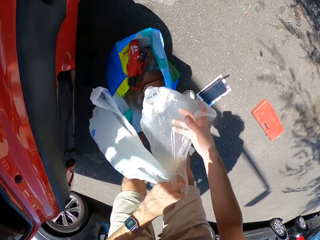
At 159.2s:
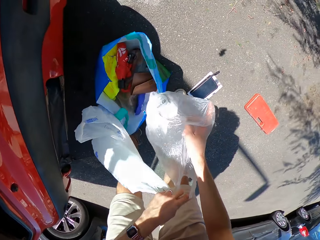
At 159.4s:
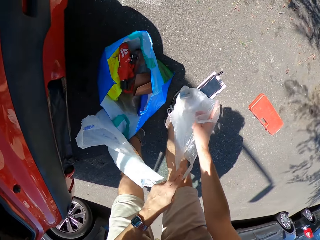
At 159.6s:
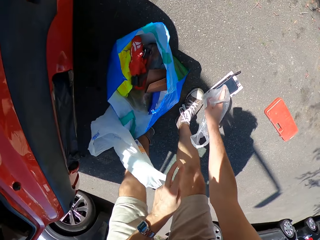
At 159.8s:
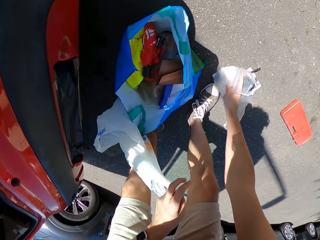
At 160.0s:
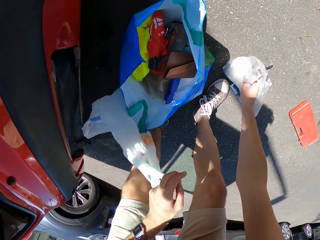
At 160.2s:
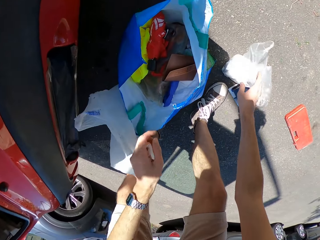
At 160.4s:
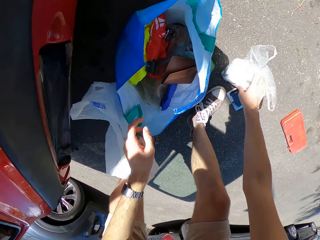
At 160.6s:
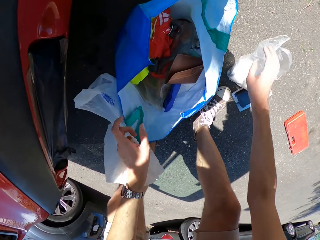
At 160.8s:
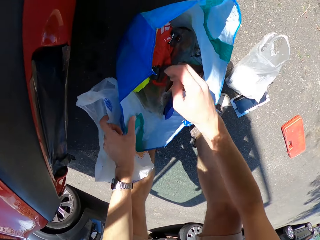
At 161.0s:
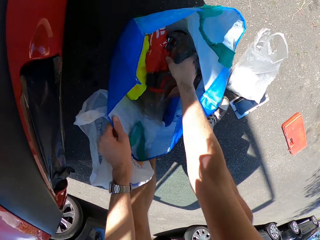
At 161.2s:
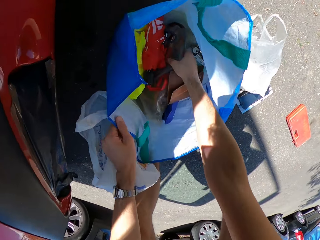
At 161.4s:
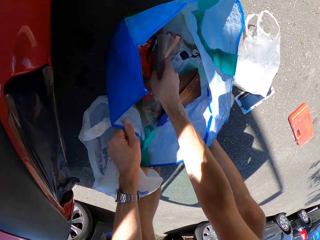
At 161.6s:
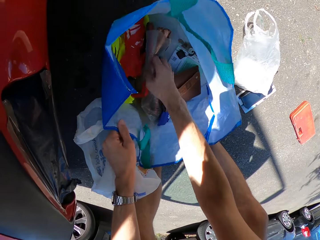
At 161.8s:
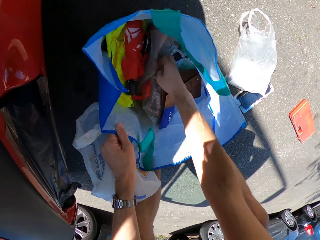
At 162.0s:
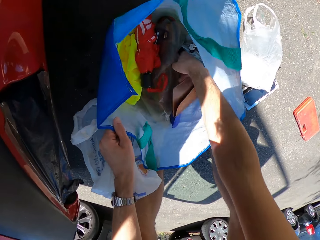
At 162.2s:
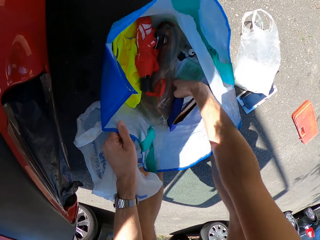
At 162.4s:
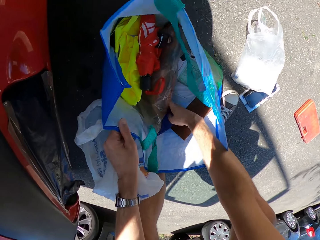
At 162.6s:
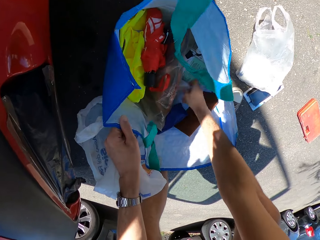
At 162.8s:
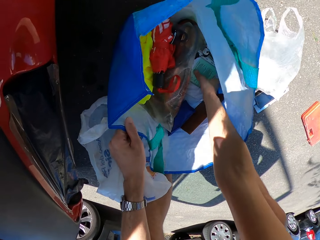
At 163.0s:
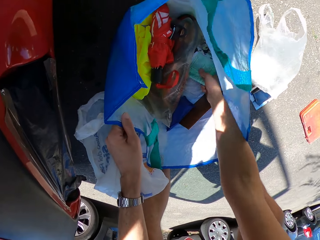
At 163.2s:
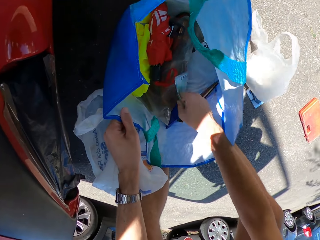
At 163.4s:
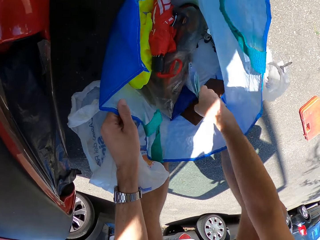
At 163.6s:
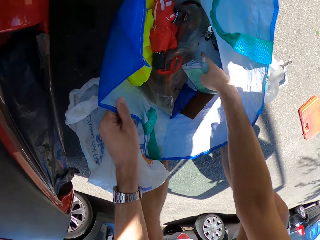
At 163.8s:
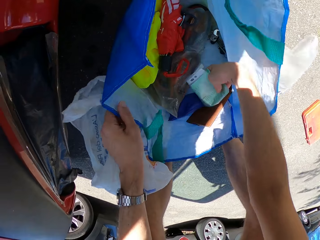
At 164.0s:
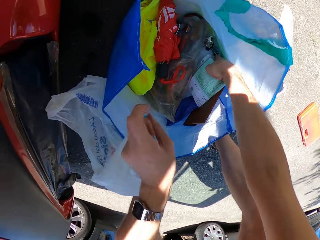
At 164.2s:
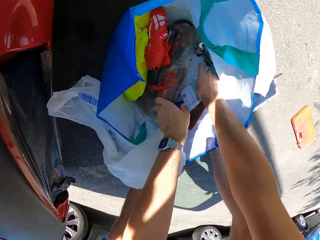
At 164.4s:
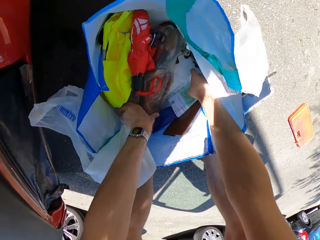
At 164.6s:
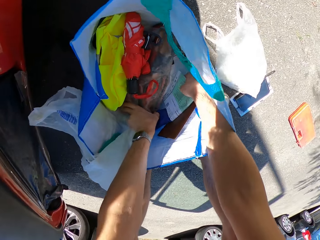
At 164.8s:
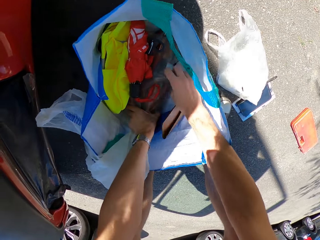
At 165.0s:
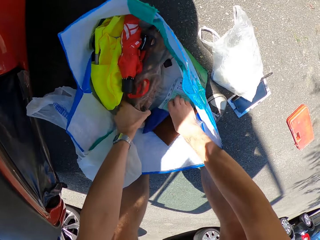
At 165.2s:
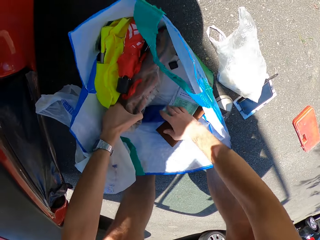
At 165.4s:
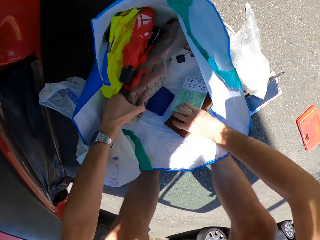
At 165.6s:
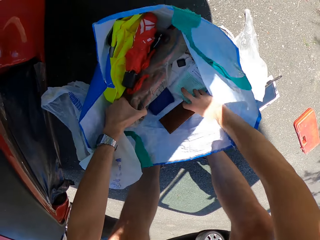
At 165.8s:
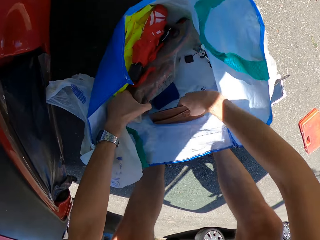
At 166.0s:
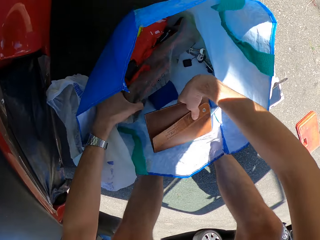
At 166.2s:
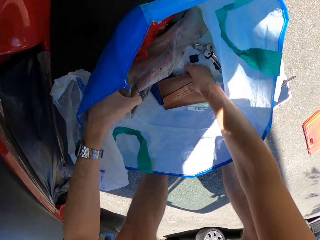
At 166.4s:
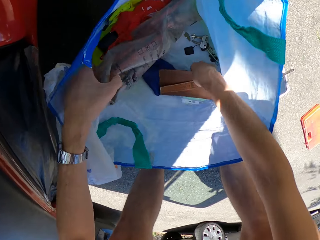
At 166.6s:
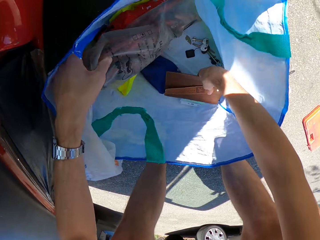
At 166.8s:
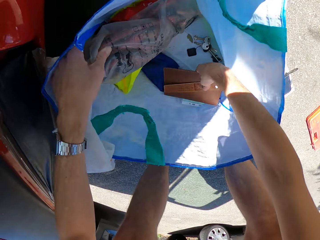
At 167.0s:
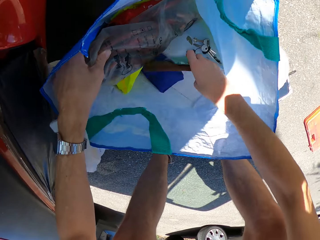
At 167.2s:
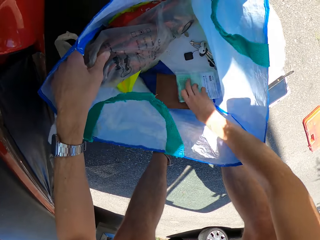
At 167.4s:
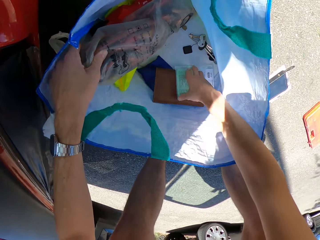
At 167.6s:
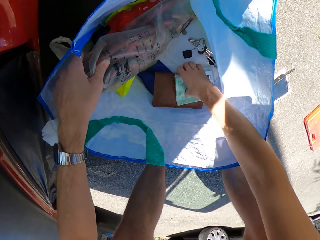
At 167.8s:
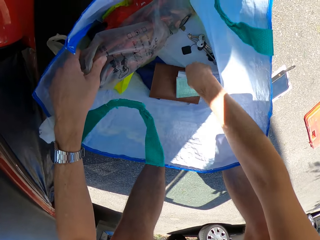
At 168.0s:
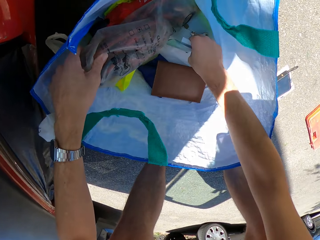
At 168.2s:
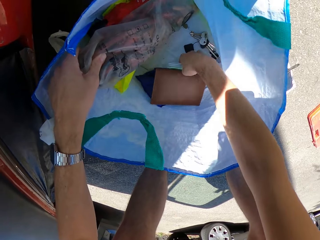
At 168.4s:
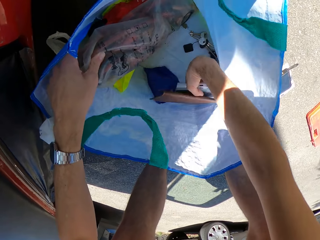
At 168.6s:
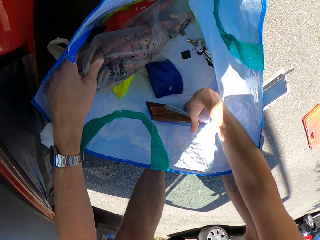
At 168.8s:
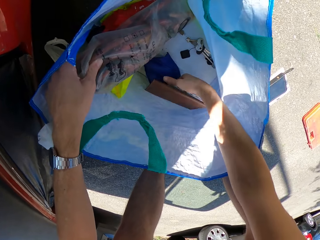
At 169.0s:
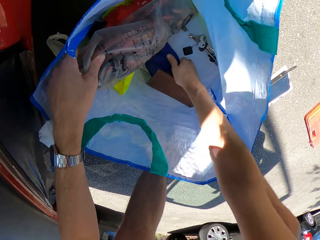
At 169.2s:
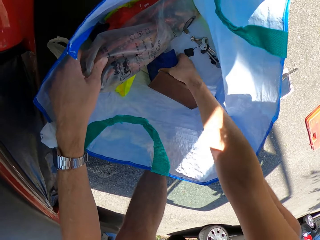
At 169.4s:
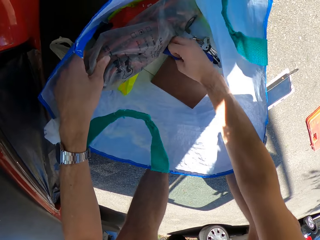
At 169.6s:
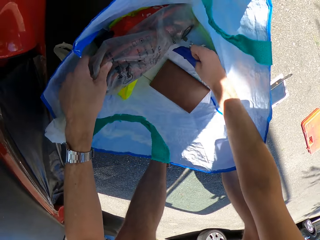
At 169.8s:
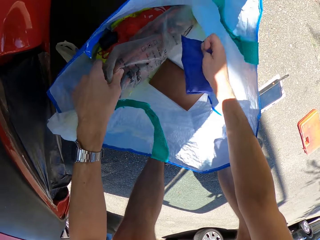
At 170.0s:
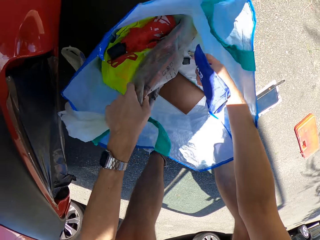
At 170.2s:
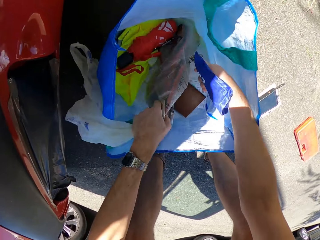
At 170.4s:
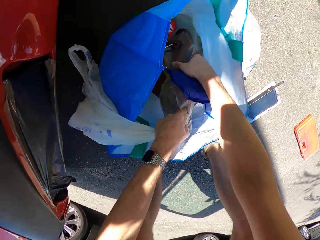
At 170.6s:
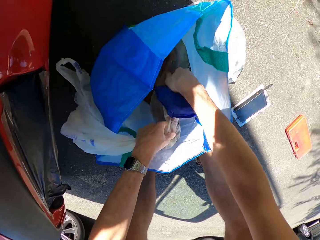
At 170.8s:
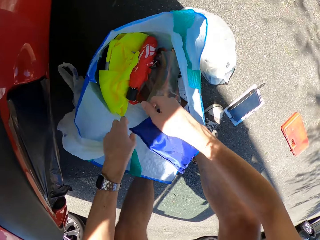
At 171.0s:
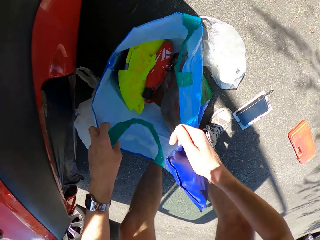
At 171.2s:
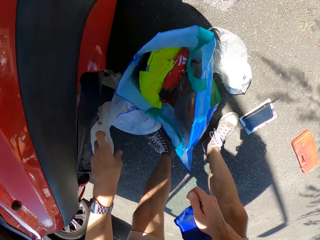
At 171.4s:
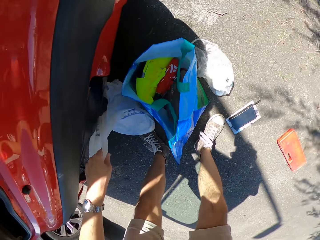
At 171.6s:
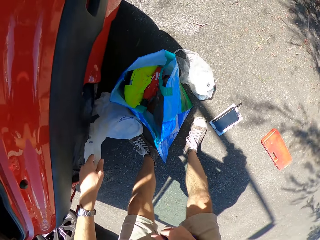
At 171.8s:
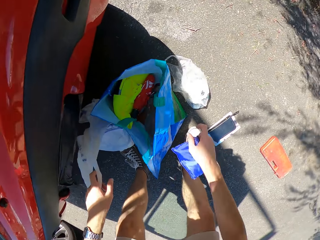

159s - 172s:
The camera wearer places the shopping bag on the ground. They move something in the shopping bag. They search the bag. They pick up papers from the shopping bag. They pick up something from the shopping bag. They drop the papers from the shopping bag. They pick up a purse from the shopping bag. They drop the purse from the shopping bag. They pick up the purse from the shopping bag. They drop the purse and a paper from the shopping bag. They pick up the paper from the shopping bag. They pick up the purse from the shopping bag. They place the purse and paper from the shopping bag. They pick up a small bag from the shopping bag.

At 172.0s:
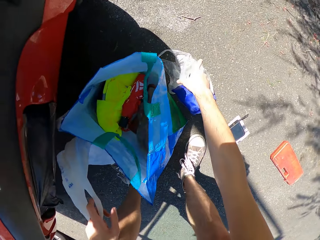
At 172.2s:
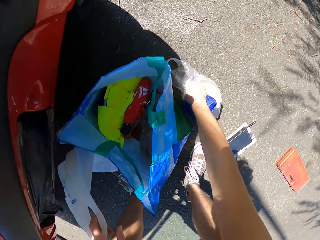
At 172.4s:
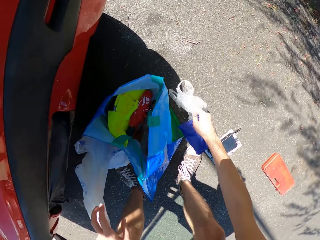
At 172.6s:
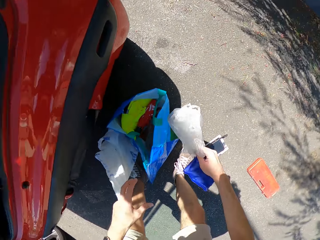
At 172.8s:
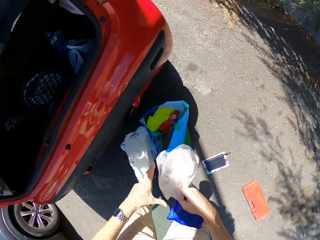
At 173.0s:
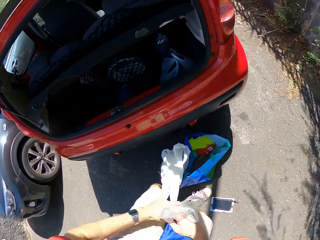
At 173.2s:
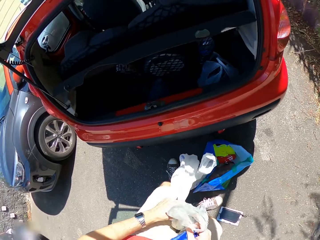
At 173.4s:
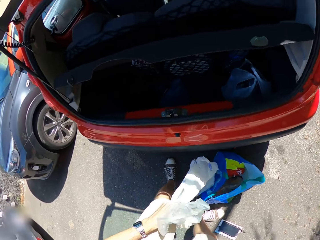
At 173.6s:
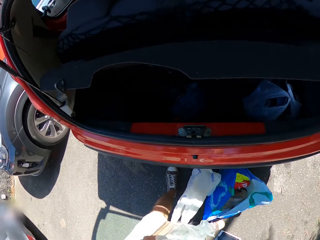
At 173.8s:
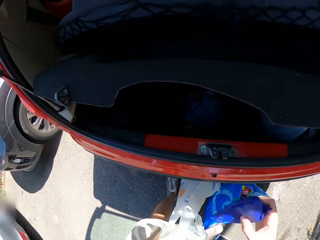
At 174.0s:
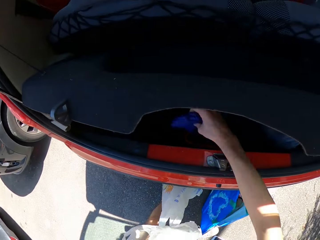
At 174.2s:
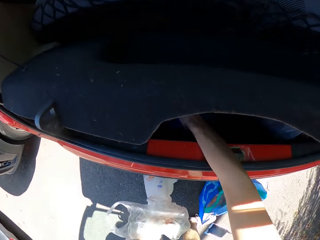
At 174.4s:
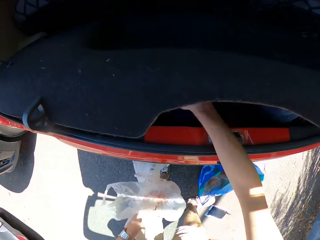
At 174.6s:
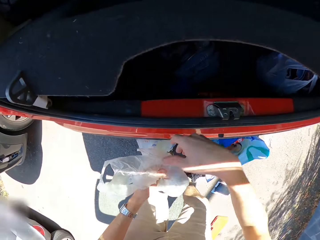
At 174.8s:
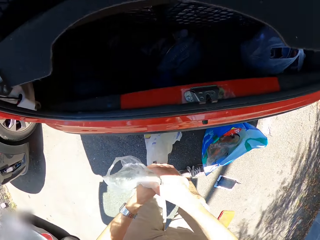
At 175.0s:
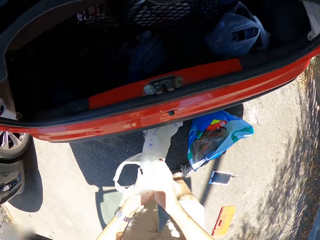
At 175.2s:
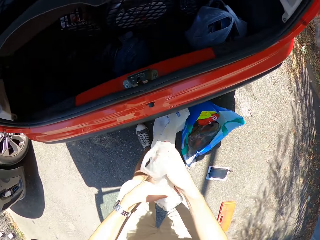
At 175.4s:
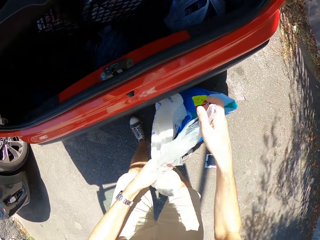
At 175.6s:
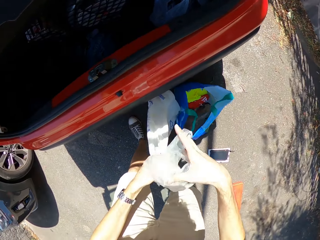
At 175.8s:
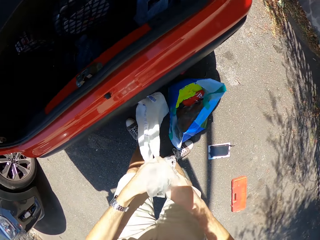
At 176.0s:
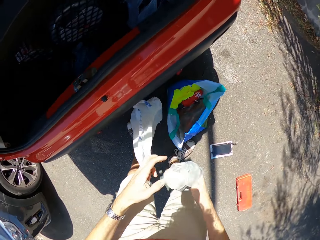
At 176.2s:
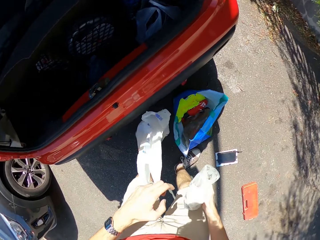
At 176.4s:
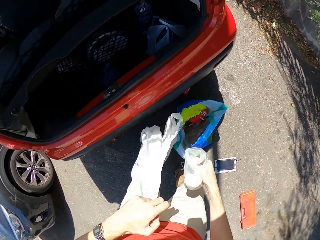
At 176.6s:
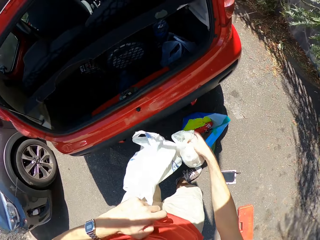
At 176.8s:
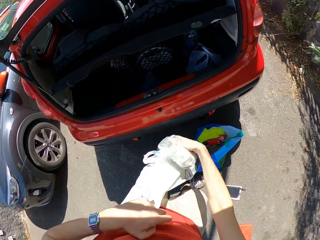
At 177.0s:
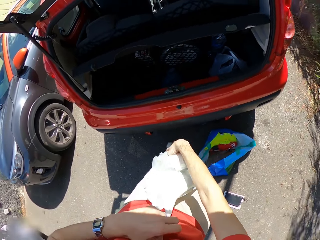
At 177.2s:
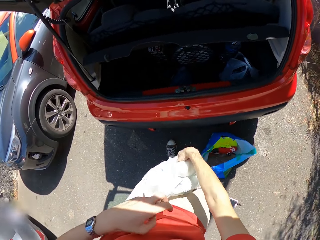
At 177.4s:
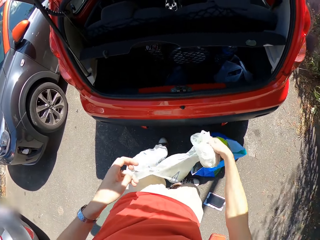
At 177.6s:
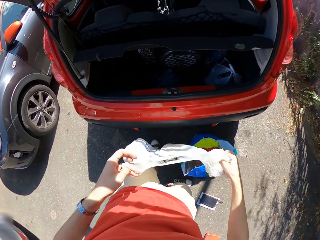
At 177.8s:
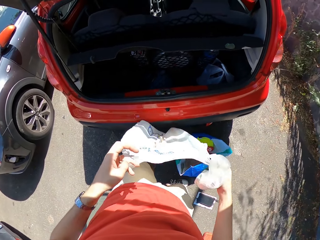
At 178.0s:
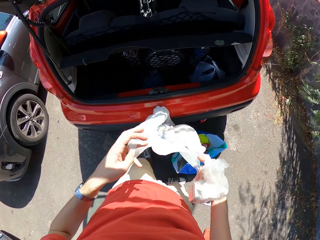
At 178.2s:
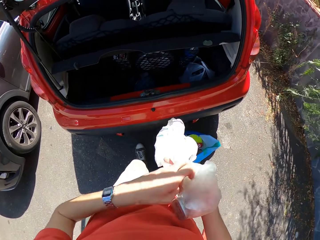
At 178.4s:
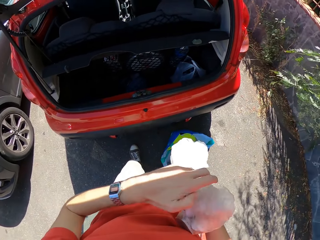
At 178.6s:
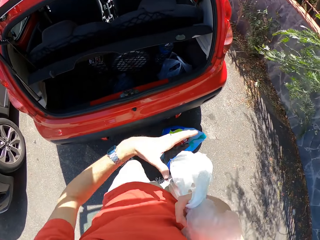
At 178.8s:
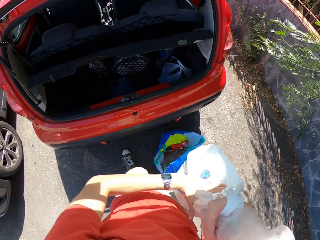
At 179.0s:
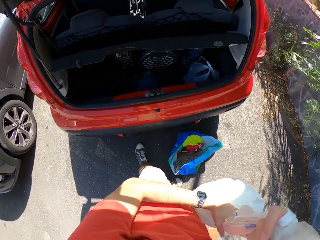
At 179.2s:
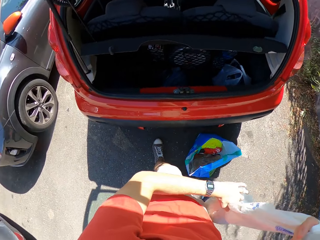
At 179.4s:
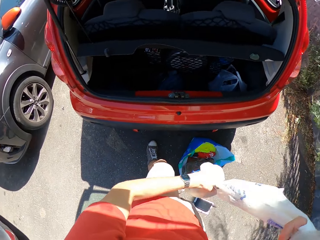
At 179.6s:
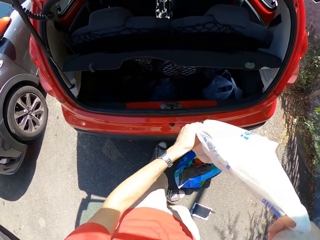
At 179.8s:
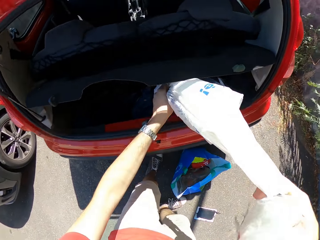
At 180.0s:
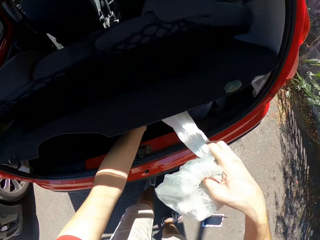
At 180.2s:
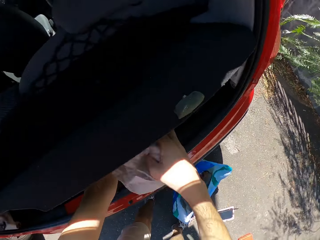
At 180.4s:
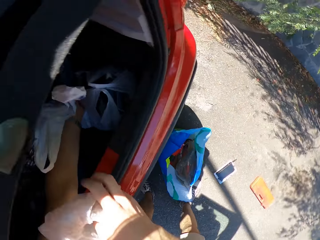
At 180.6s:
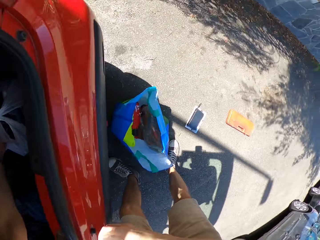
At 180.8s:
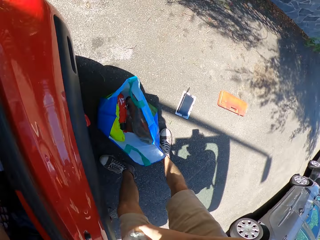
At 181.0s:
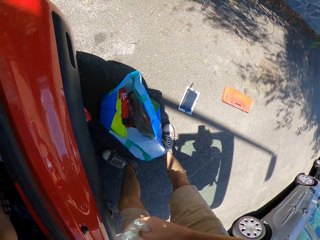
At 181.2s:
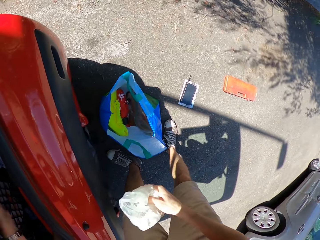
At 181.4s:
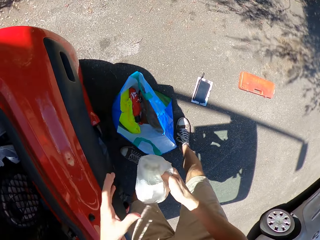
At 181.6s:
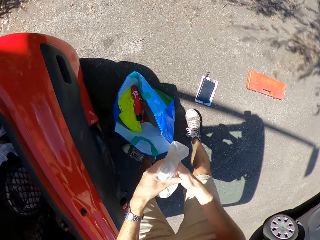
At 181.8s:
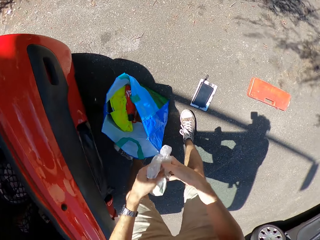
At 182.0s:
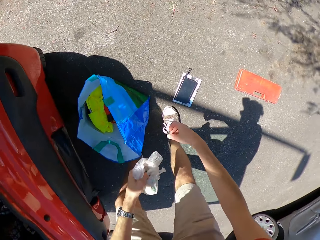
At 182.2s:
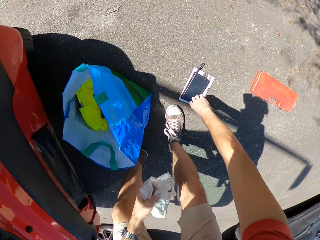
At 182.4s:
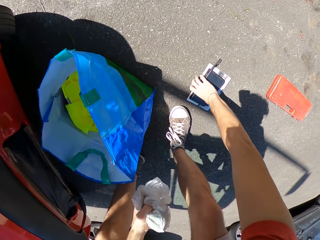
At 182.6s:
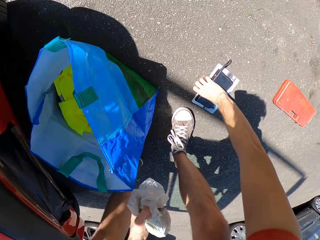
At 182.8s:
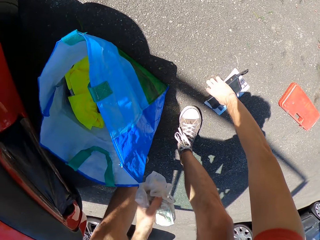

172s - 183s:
The camera wearer picks up a shopping bag from the ground. They place the shopping bag in the other hand. They place the small bag in the boot. They place the shopping bag in the other hand. They hold the shopping bag with the other hand. They do so repeatedly. They insert the shopping bag in the car boot. They hold the shopping bag with the other hand.
